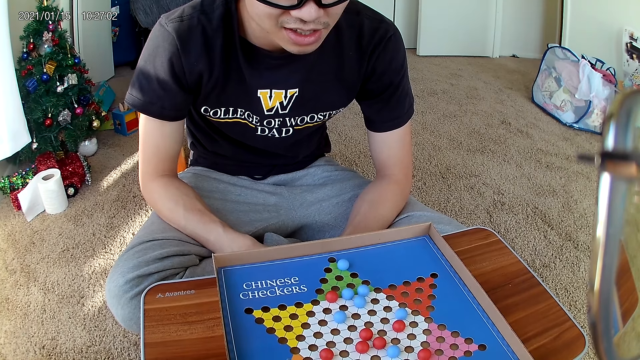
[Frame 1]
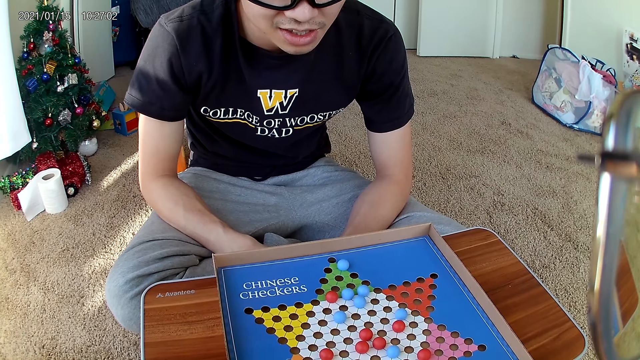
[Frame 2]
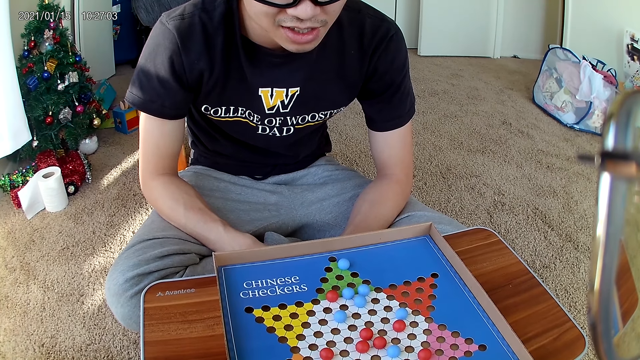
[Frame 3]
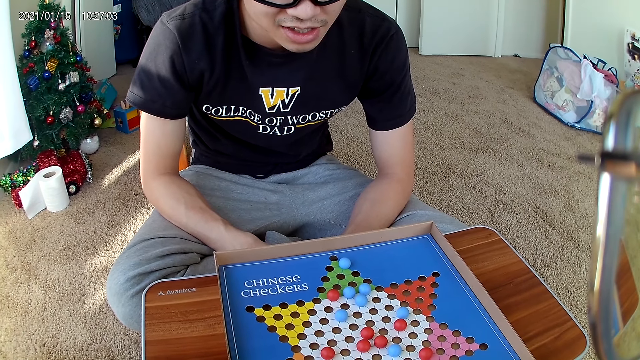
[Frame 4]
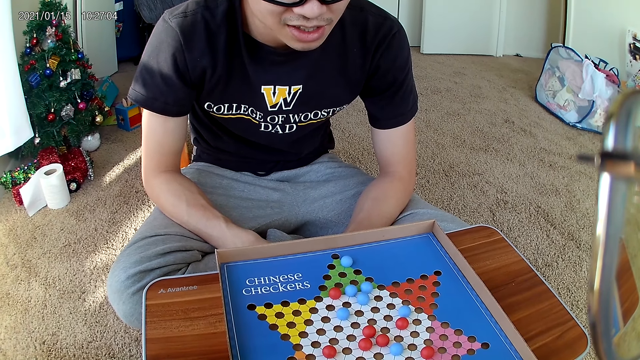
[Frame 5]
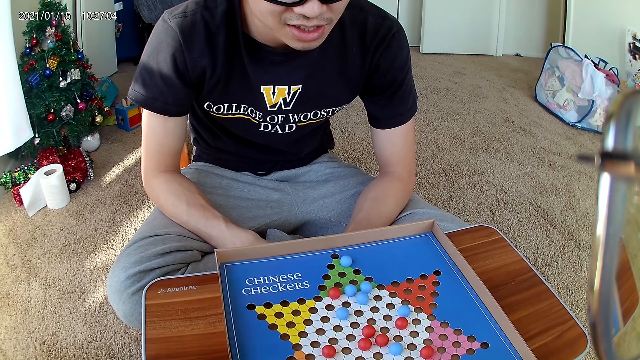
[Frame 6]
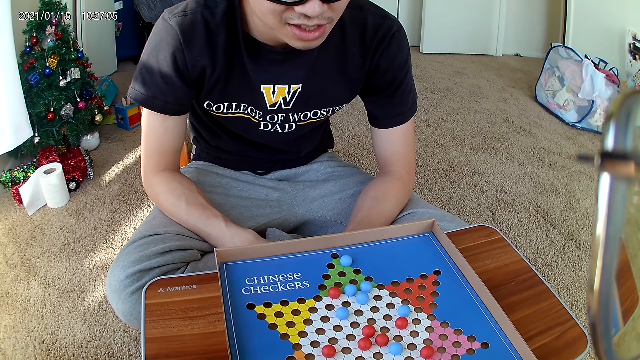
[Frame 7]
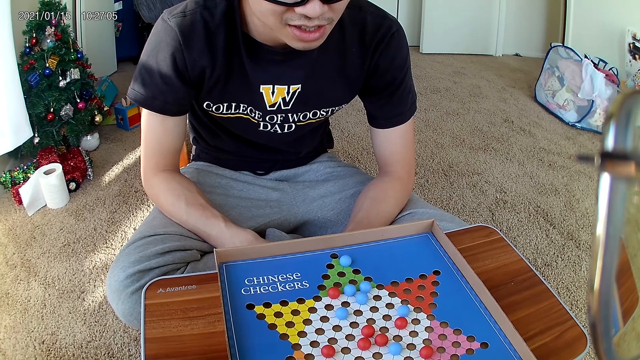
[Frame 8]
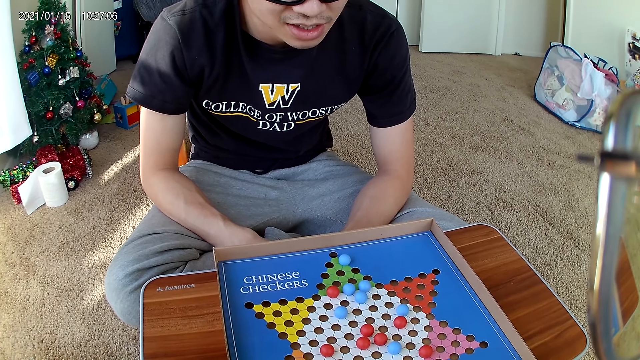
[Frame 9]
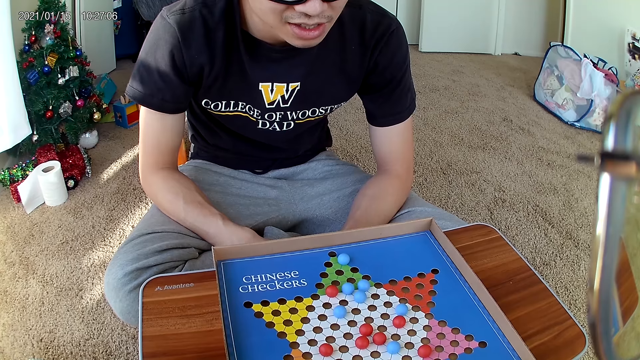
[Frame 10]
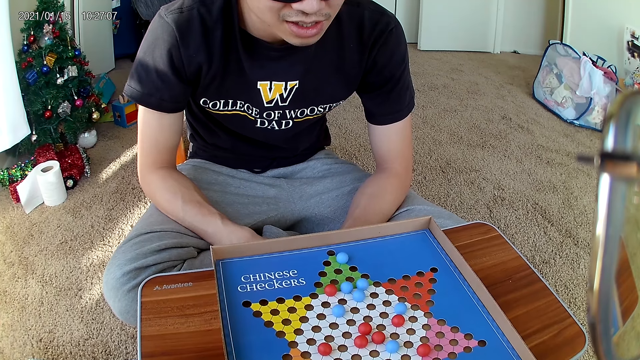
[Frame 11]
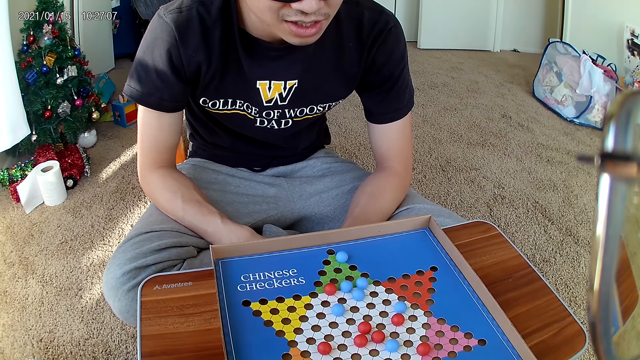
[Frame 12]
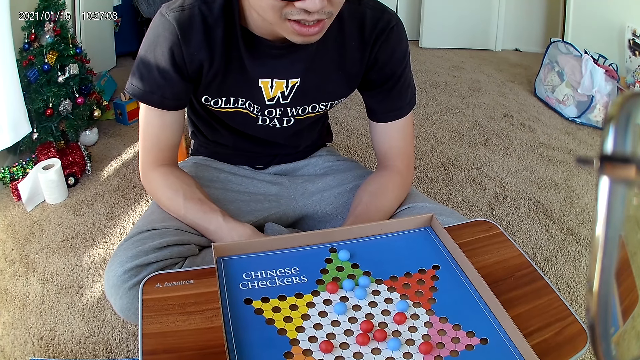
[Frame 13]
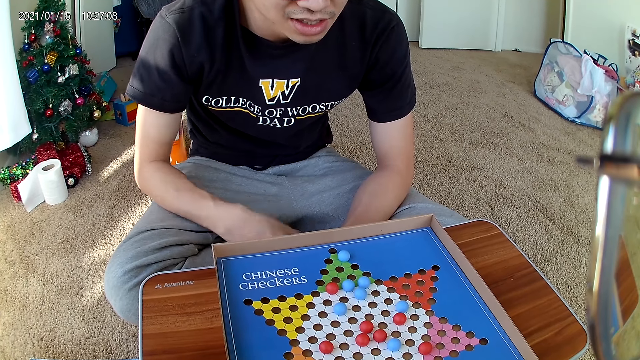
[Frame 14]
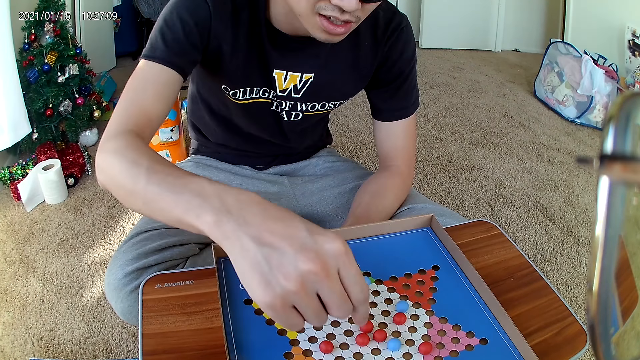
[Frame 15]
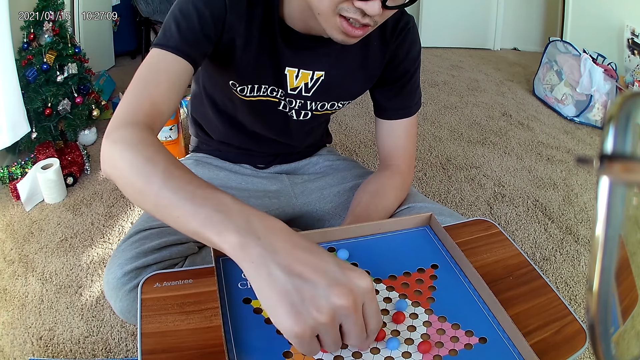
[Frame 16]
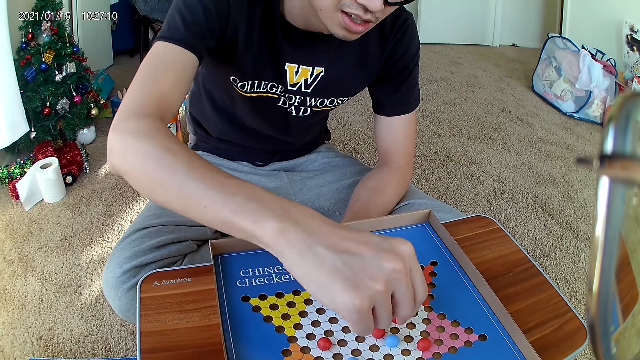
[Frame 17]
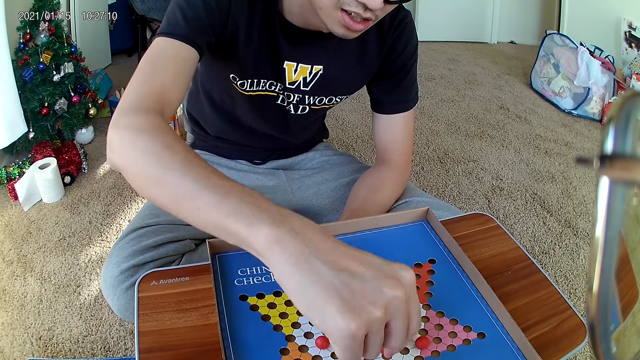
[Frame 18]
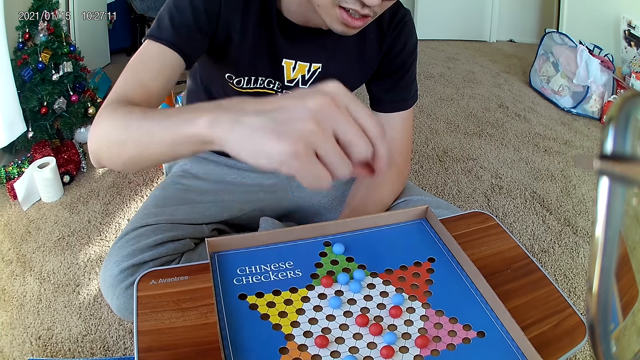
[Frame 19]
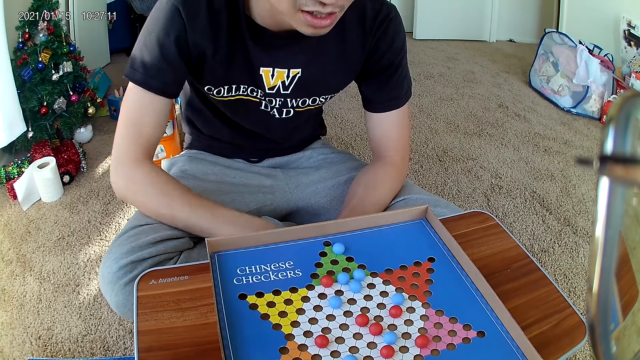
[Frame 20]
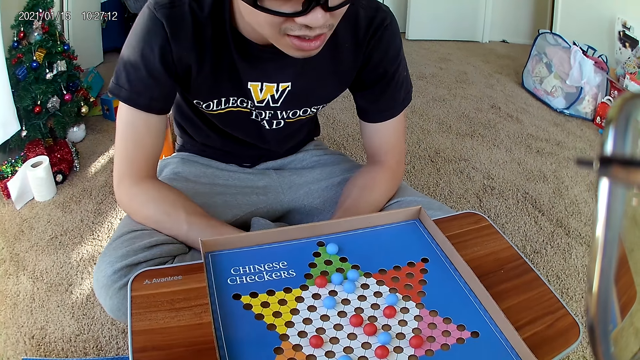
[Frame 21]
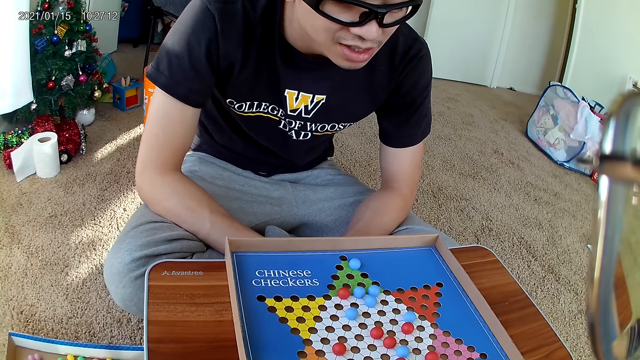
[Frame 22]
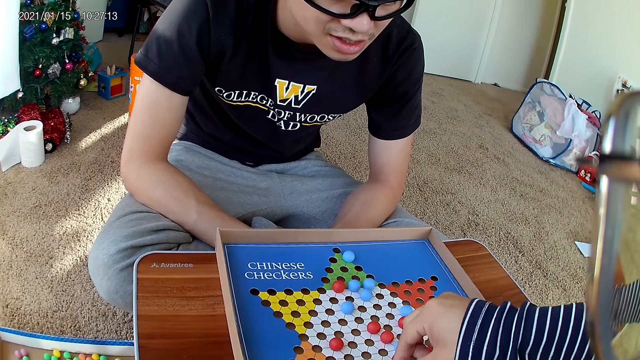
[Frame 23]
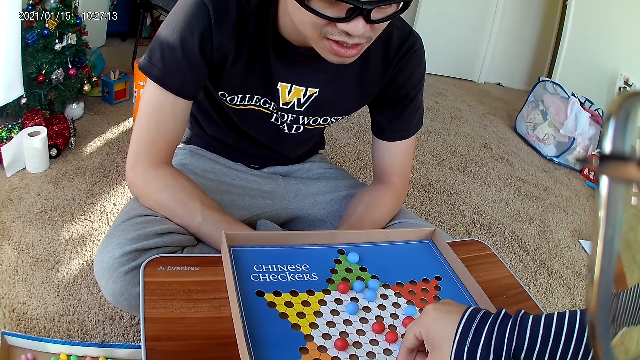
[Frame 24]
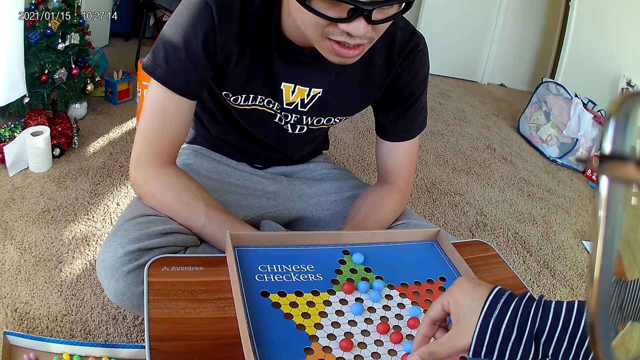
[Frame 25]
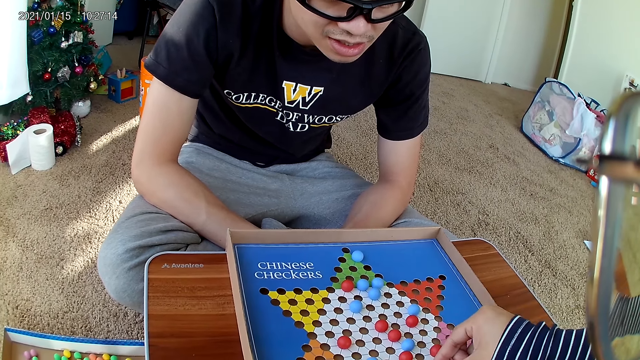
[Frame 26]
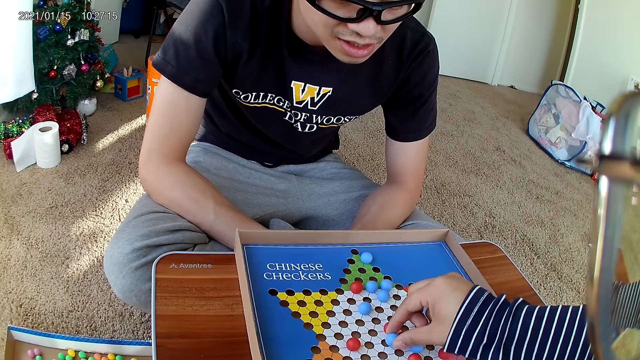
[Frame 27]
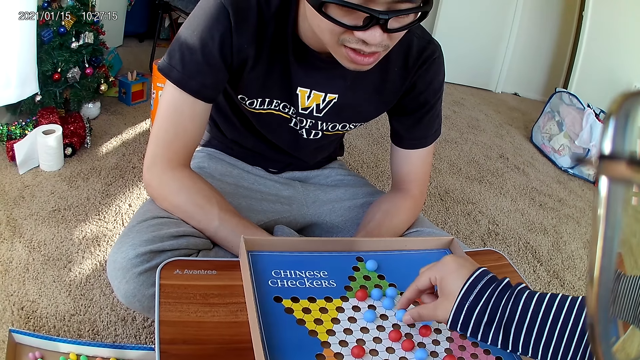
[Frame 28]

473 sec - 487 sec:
The man moves a red marble on the checkers board to a new position. He picks a marble from the board game and drops the marble from the board game. The camera wearer picks a marble from the board game. They move a blue marble piece on the checkers board to a new position.

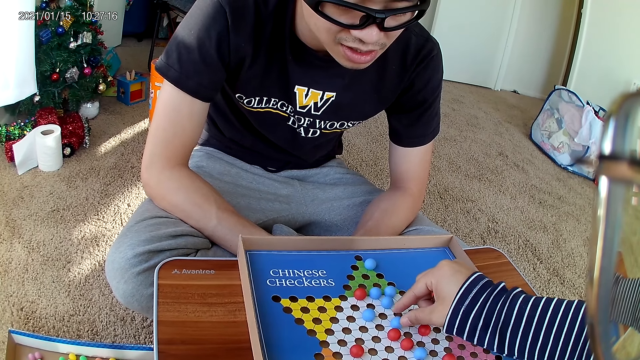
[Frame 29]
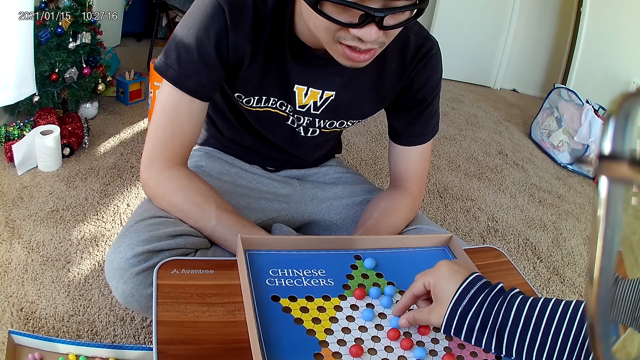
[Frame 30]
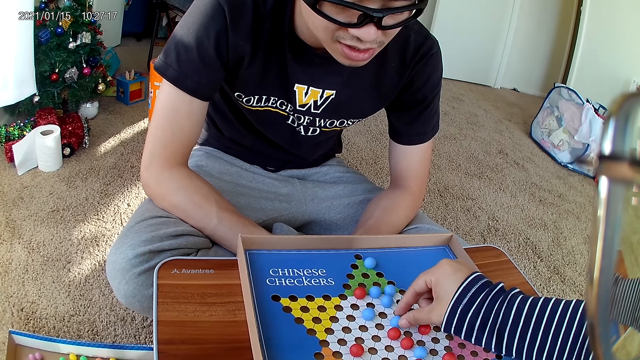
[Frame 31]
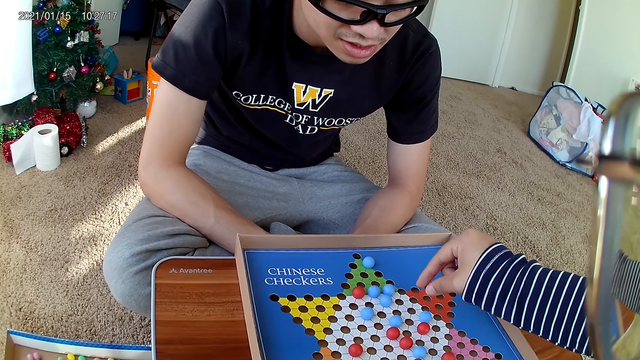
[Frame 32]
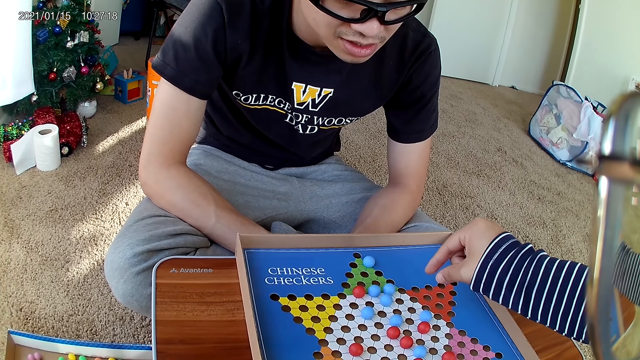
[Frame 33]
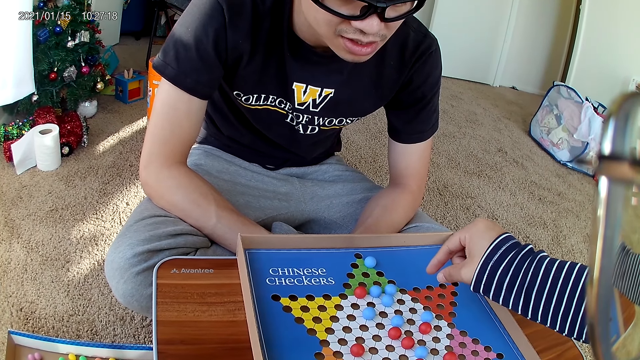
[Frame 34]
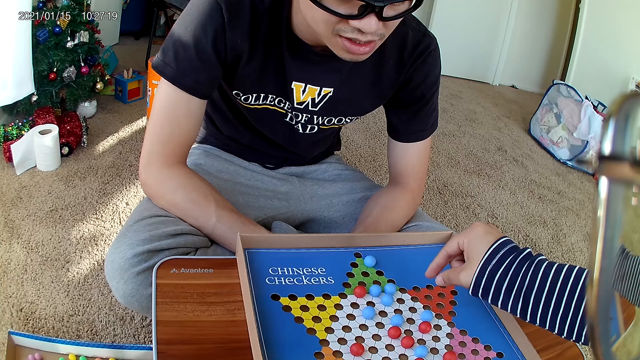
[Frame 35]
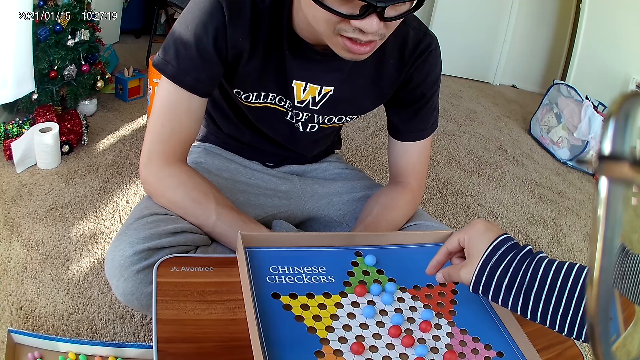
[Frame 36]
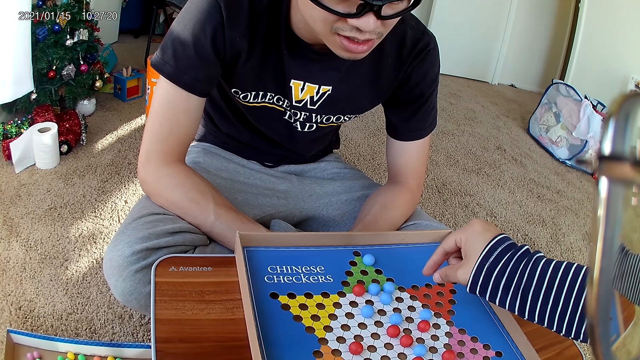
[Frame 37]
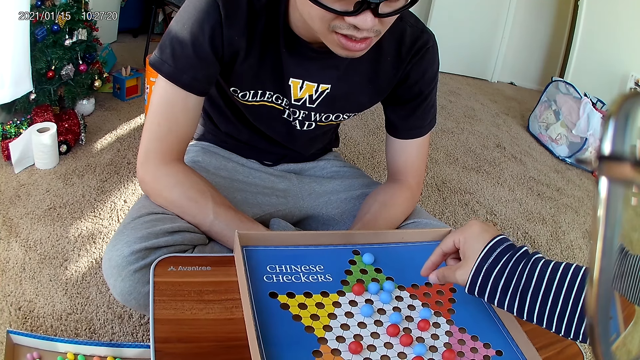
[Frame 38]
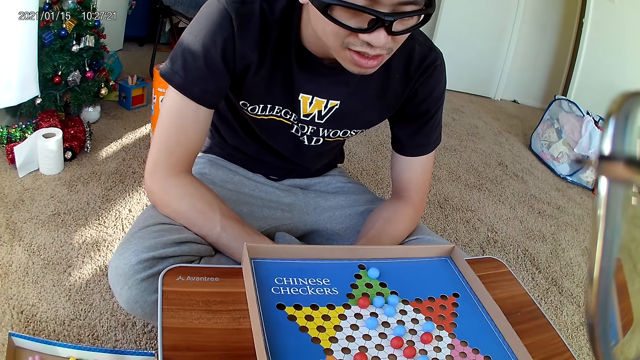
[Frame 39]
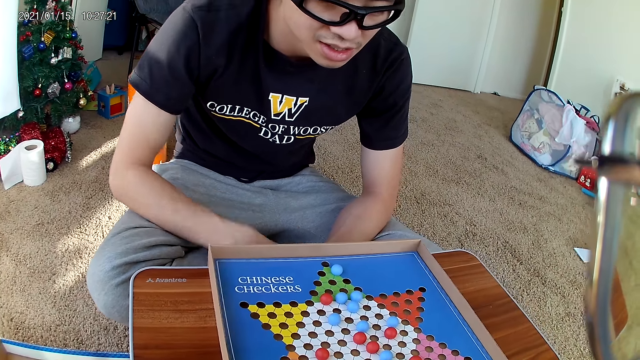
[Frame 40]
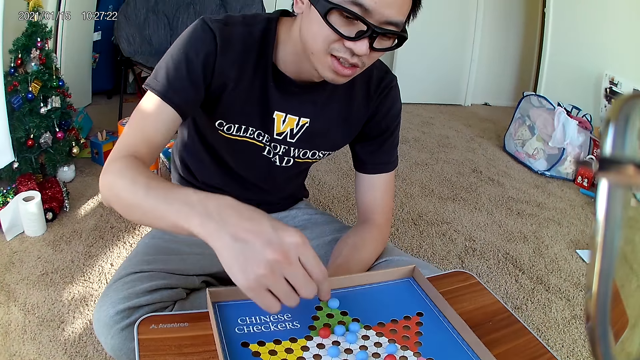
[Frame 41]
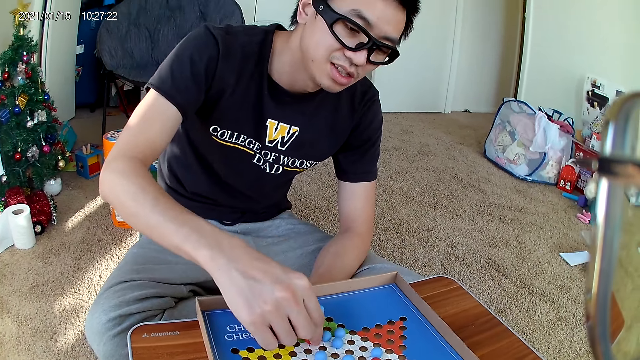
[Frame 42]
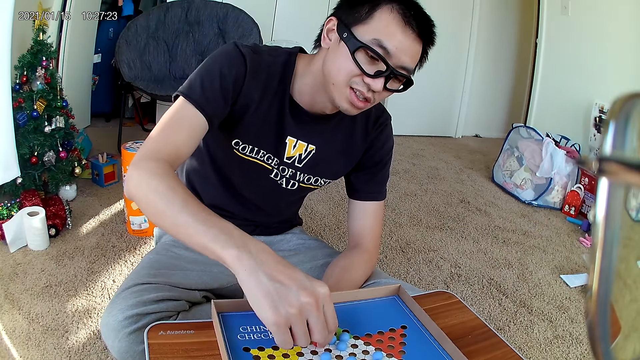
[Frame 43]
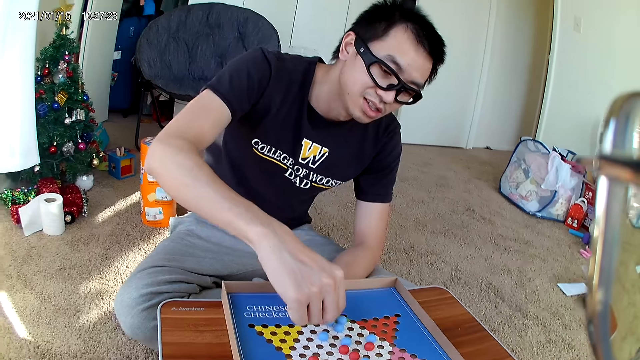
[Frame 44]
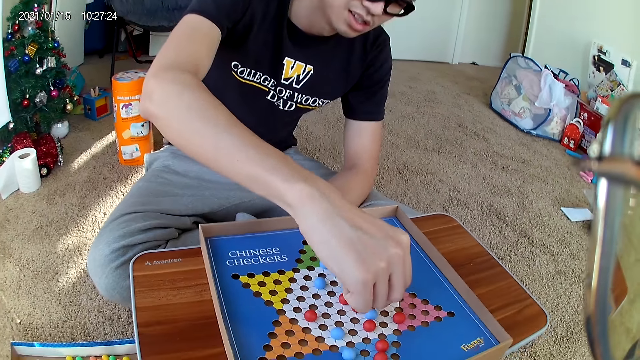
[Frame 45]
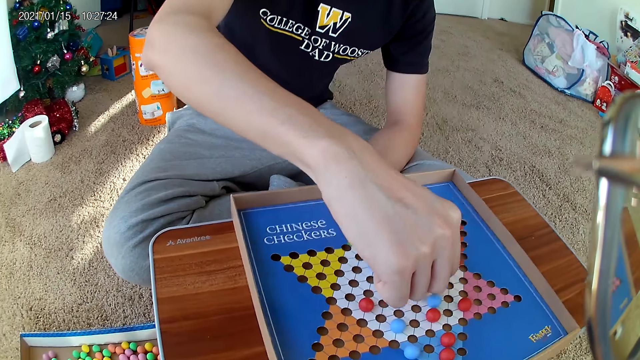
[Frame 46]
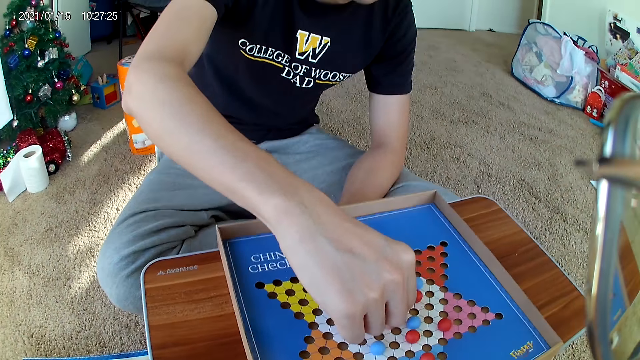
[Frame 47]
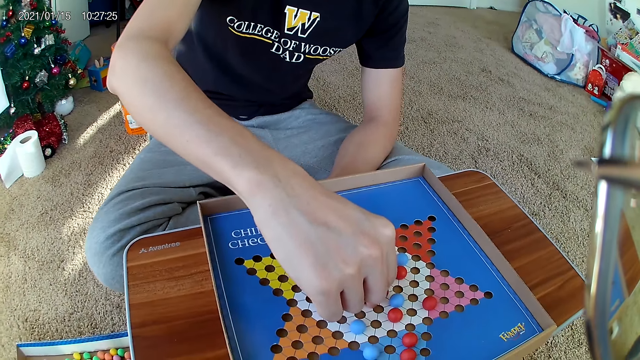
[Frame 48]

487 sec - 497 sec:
The camera wearer drops a marble from the board game. The man moves a red marble on the checkers board to a new position. He picks a marble from the board game.
